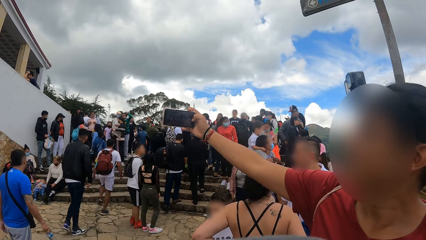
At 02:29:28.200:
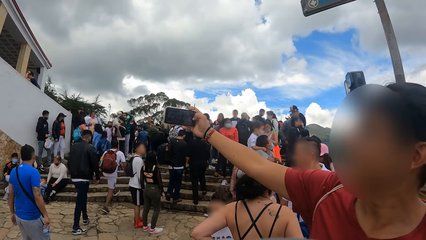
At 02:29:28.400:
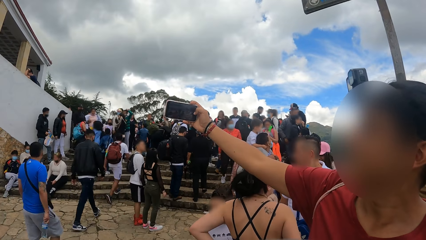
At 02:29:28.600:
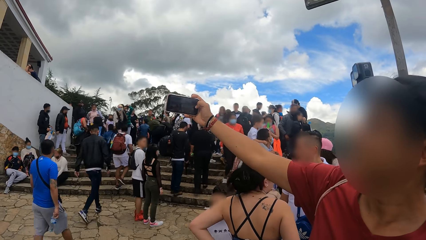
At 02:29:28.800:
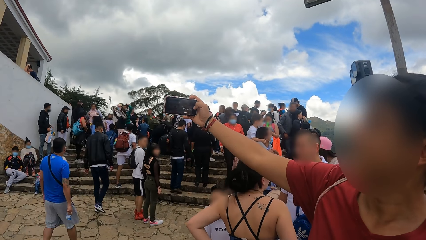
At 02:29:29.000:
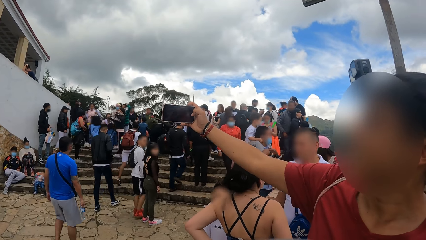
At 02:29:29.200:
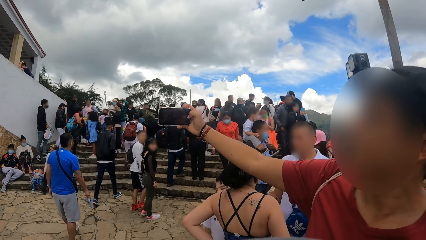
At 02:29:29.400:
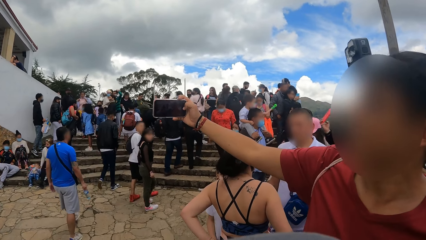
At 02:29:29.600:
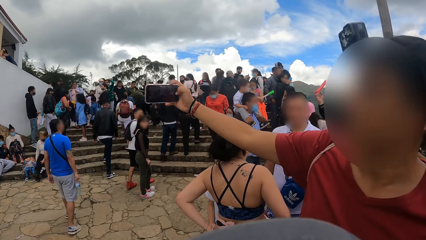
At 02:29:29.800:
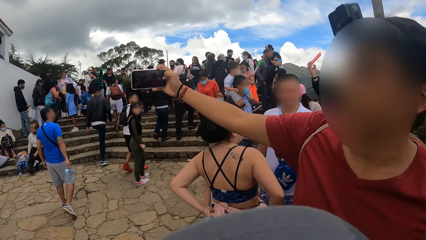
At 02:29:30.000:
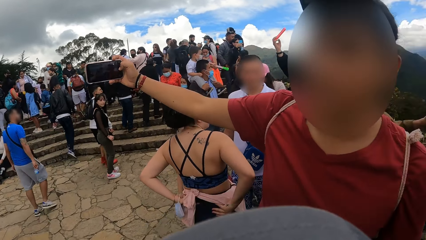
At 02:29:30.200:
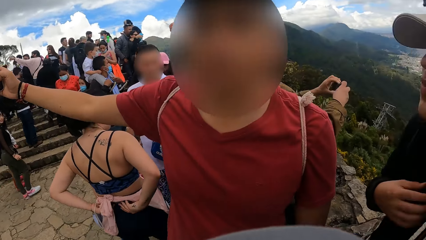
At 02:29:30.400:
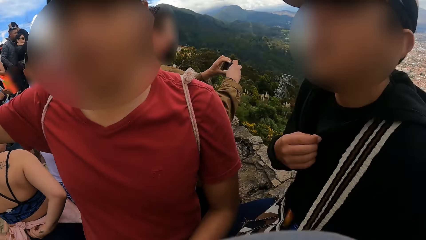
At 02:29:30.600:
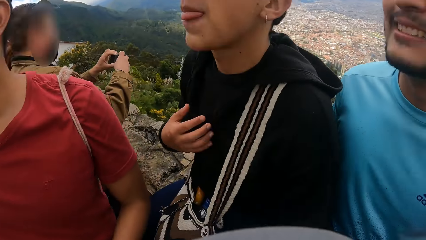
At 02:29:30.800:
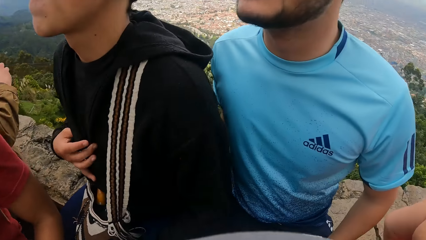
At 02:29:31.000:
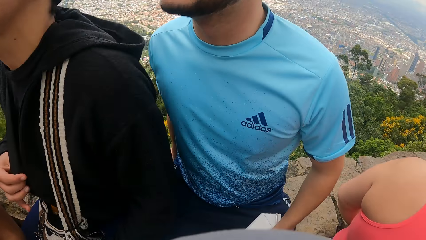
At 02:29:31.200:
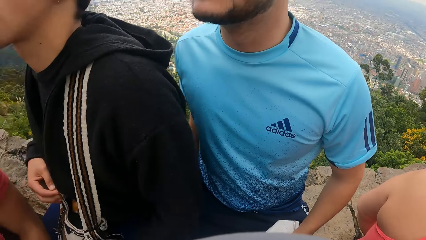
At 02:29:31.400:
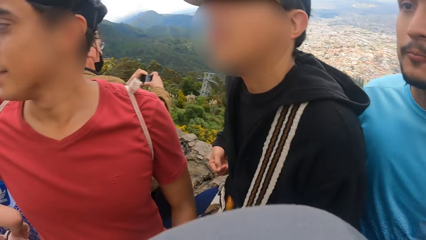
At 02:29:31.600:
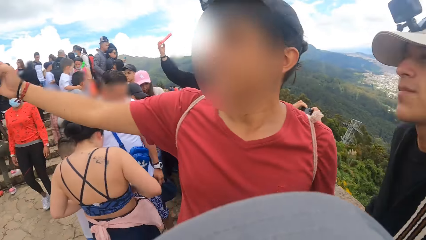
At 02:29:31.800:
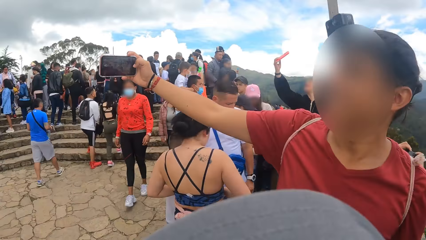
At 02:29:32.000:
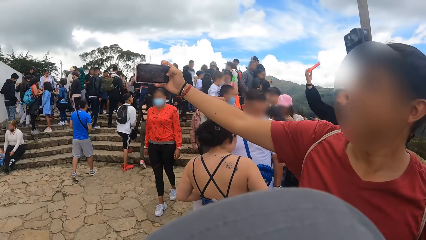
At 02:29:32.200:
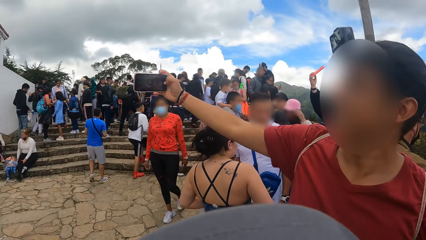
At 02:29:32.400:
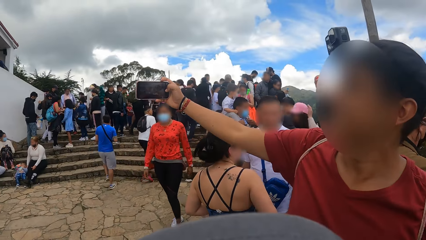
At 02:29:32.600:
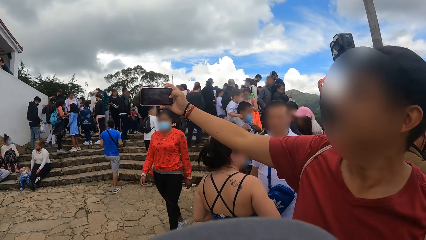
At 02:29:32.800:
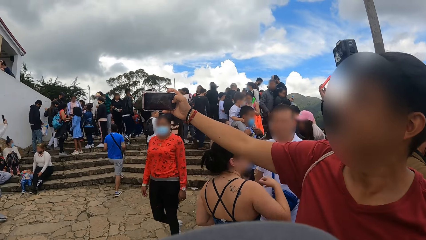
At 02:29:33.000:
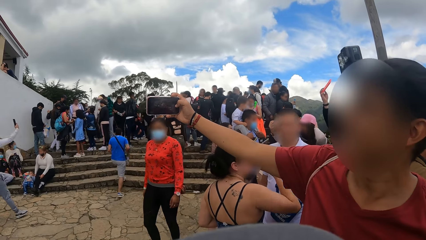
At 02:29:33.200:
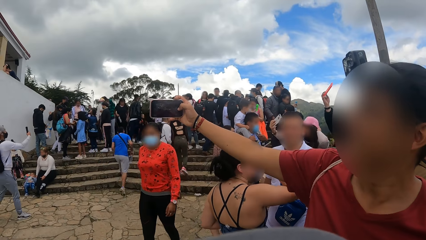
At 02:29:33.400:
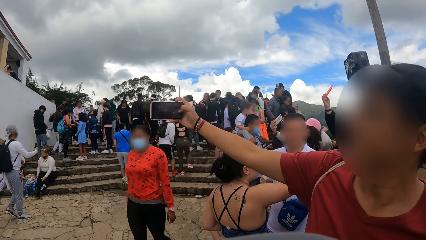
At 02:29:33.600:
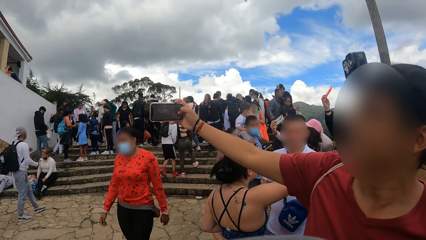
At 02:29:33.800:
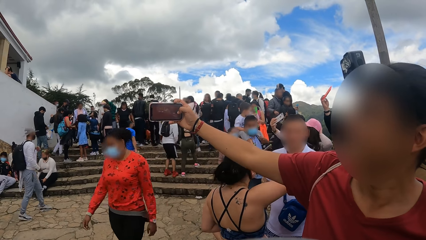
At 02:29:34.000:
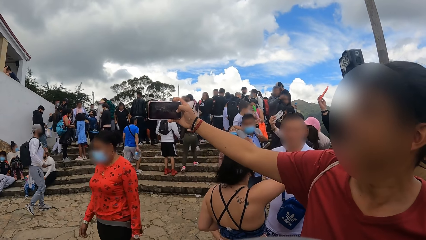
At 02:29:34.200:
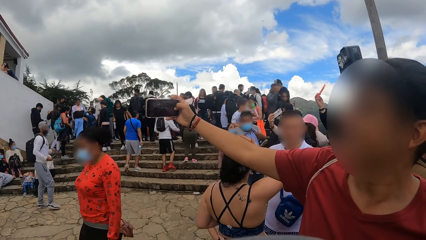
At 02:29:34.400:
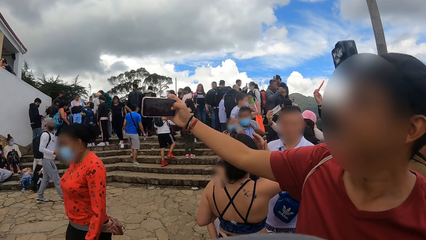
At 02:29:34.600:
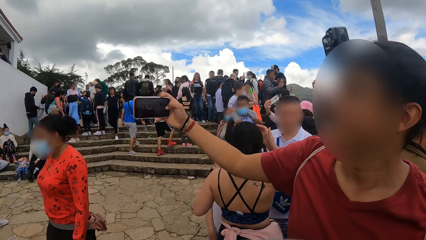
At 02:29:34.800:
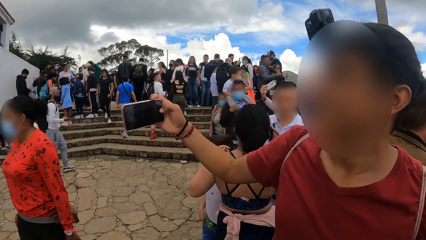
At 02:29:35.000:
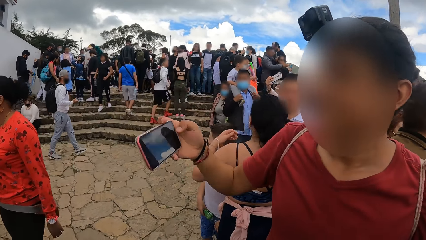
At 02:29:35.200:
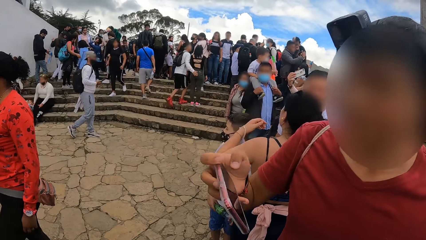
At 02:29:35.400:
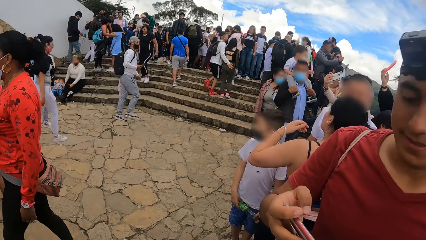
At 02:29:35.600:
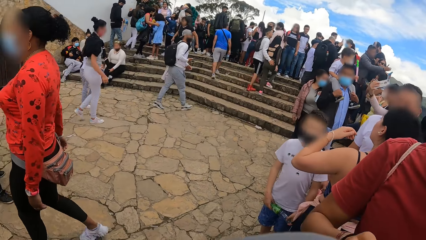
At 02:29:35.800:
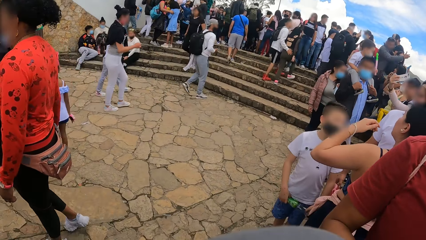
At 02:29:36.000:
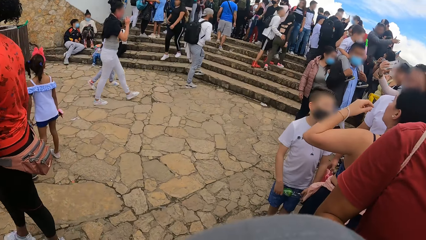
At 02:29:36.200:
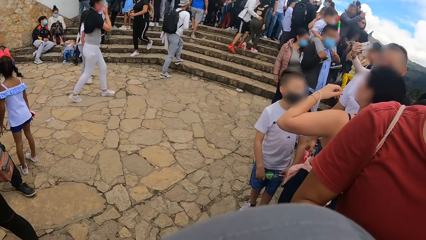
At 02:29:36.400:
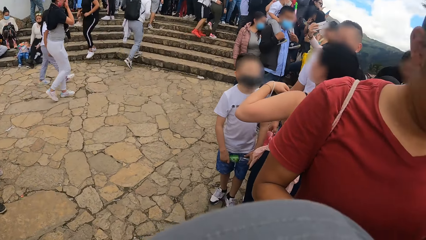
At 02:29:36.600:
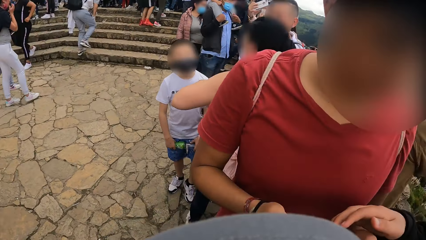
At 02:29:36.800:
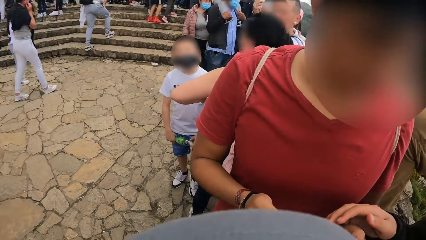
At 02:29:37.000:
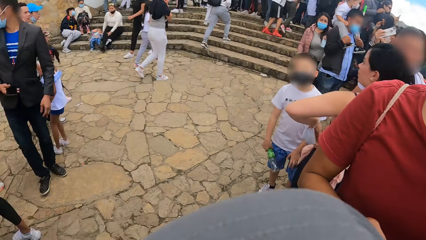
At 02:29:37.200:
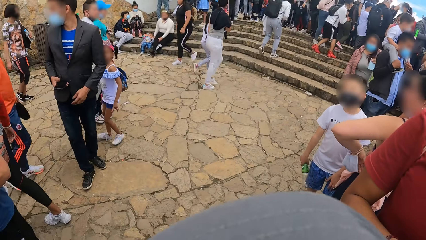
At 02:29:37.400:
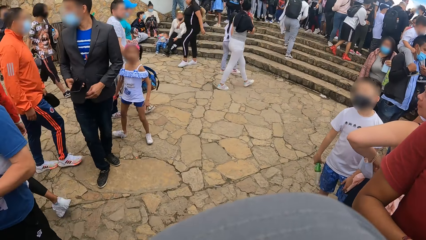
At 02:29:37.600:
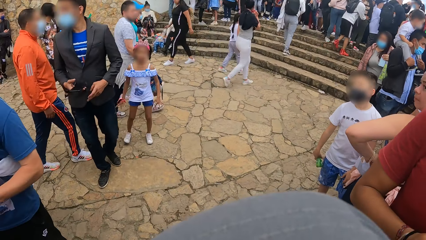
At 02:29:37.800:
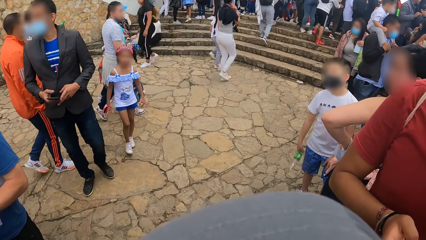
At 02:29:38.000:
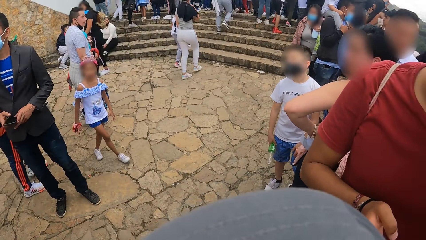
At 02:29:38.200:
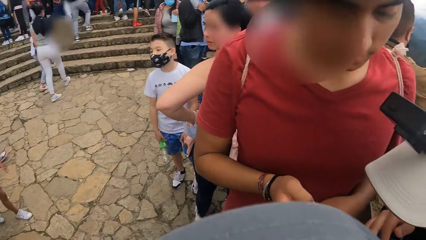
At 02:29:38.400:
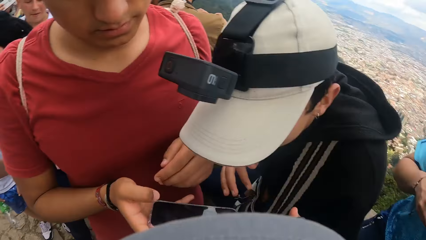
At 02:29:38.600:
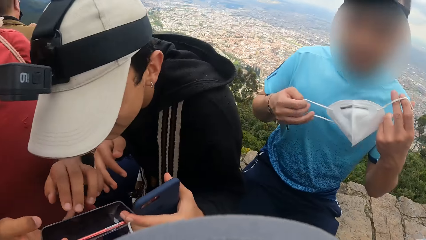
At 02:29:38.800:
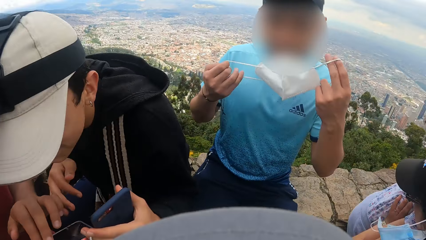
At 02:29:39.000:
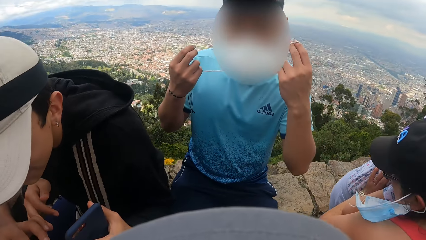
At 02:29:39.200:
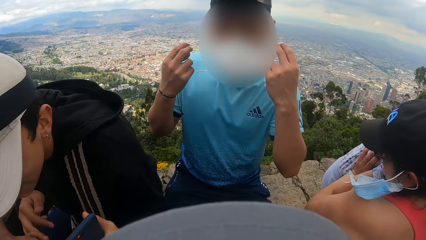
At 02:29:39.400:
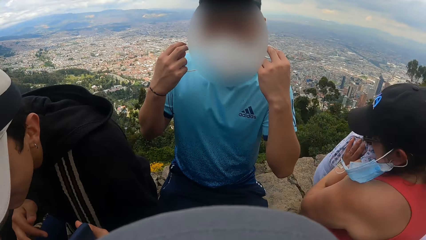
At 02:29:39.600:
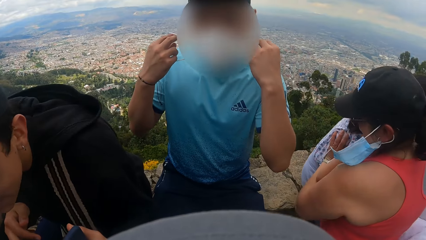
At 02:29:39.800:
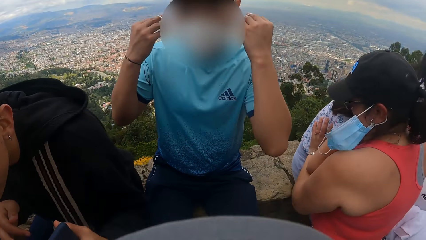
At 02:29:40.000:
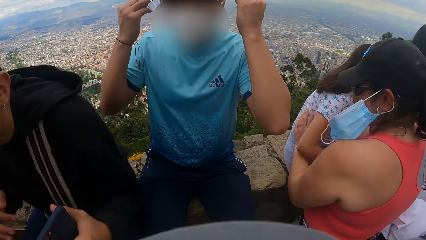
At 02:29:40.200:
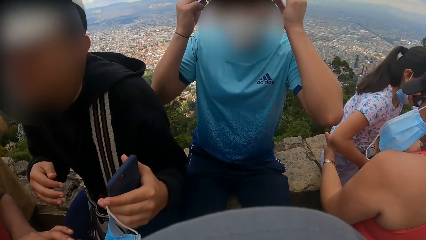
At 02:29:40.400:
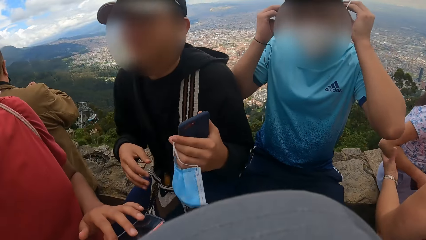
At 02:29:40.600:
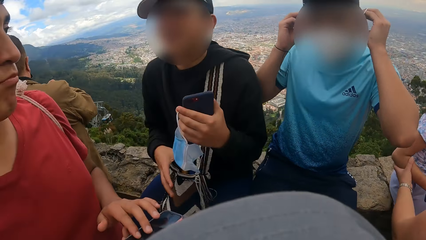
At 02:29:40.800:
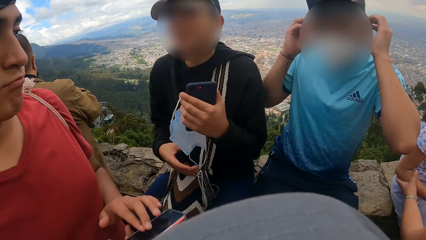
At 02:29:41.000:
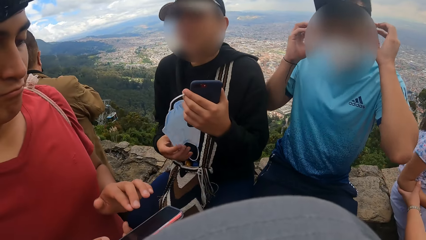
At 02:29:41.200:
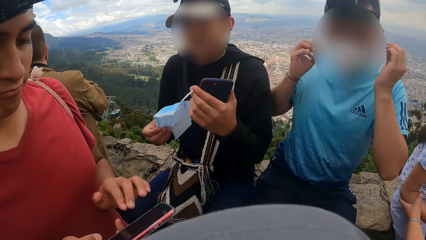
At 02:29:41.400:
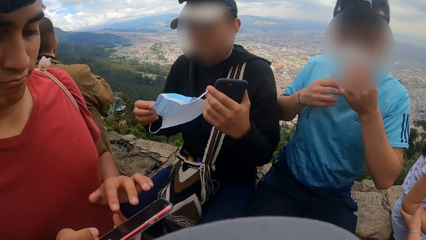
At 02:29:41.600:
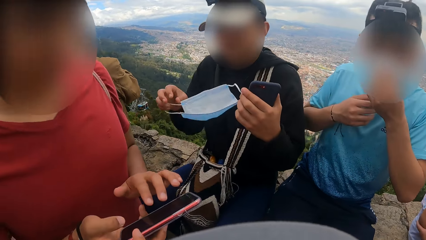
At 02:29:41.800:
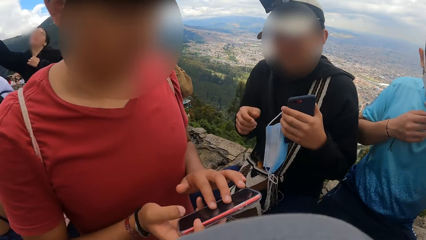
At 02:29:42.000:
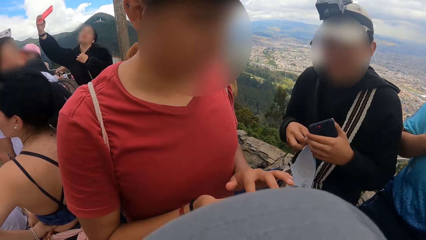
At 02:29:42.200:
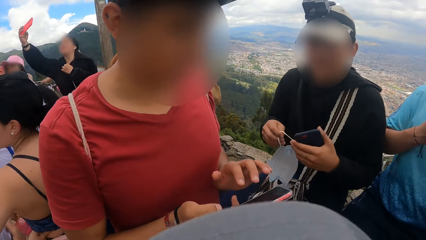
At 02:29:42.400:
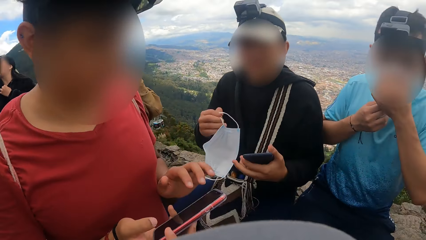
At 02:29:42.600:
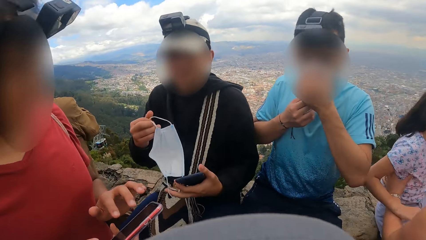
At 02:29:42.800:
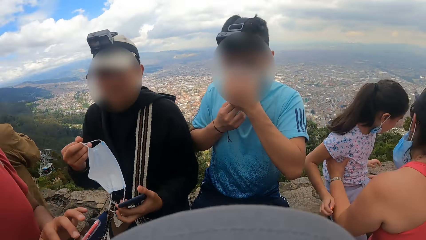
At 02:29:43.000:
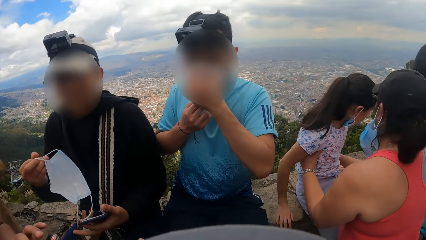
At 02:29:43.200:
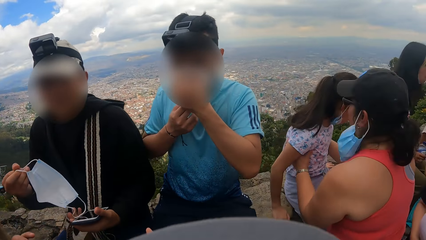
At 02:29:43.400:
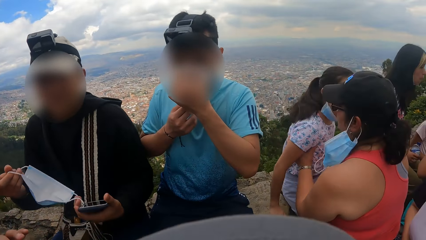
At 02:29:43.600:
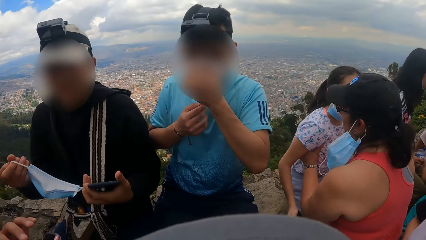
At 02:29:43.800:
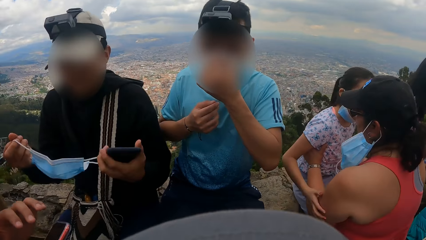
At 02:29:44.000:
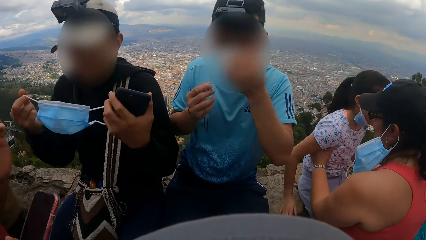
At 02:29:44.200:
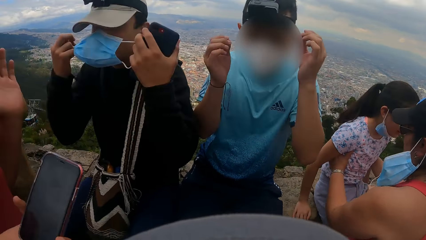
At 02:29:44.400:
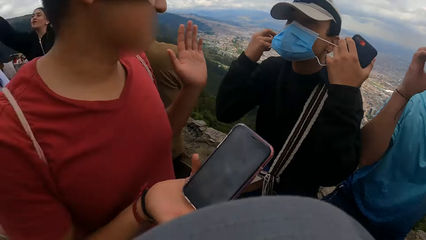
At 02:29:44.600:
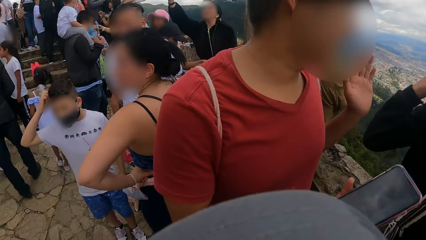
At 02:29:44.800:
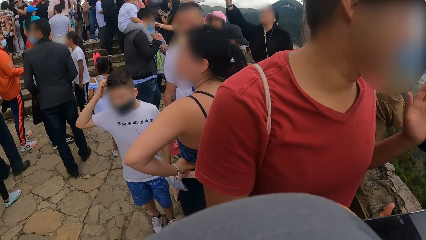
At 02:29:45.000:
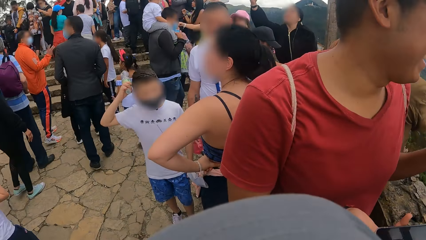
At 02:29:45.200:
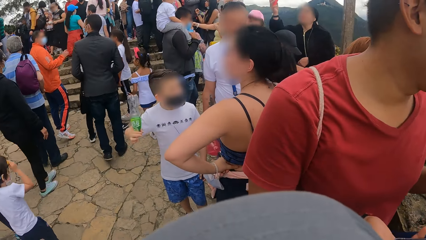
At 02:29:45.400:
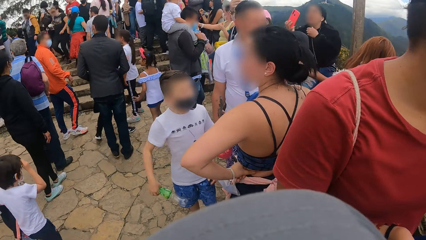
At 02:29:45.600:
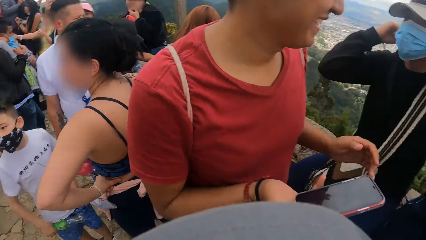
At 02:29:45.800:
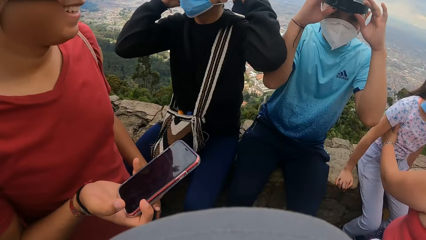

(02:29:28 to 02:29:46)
The camera wearer looks around. A man takes a photo with a phone. The camera wearer looks around. Another man wears the face mask in his right hand on his face with both hands. A third man converses with the first man. The second man adjusts the face mask on his face with both hands. The first man taps on the phone. The third man wears the face mask in his right hand on his face with both hands.
